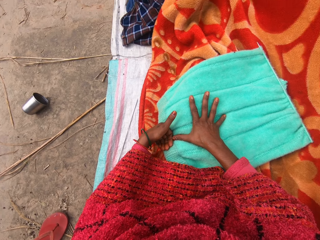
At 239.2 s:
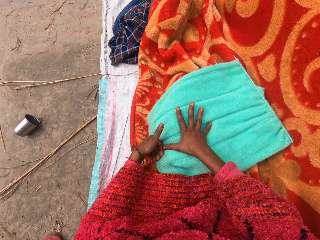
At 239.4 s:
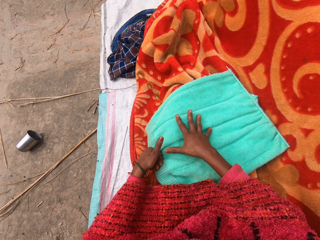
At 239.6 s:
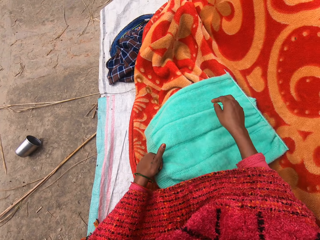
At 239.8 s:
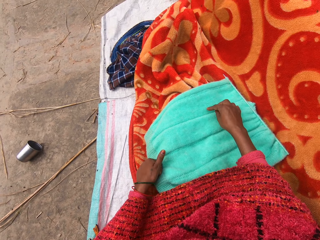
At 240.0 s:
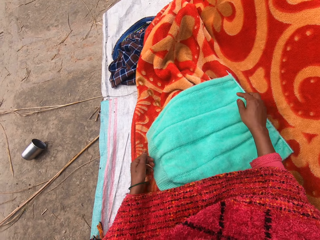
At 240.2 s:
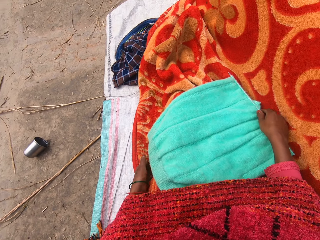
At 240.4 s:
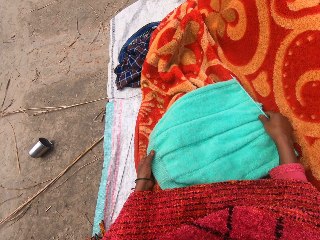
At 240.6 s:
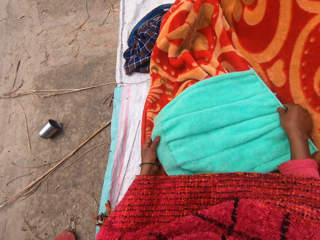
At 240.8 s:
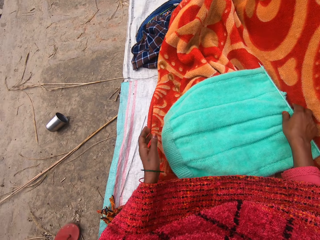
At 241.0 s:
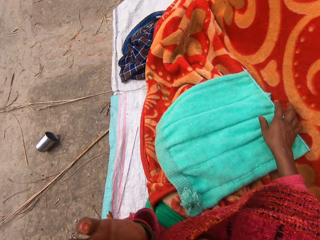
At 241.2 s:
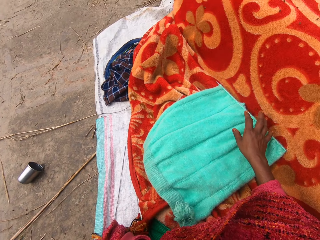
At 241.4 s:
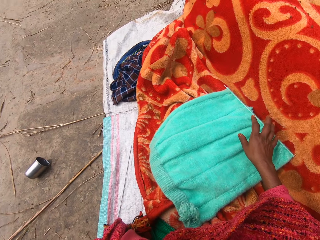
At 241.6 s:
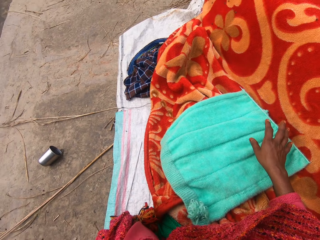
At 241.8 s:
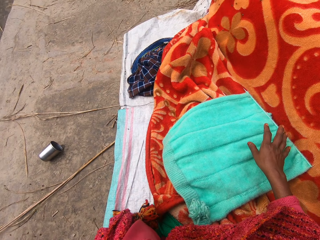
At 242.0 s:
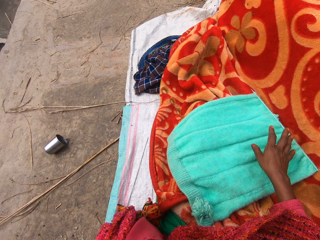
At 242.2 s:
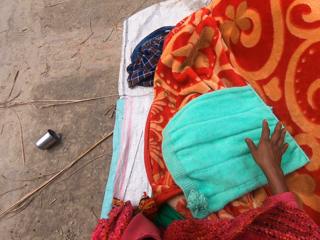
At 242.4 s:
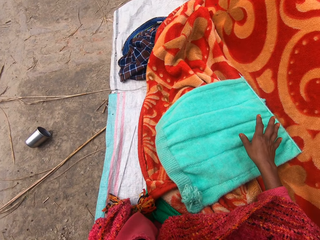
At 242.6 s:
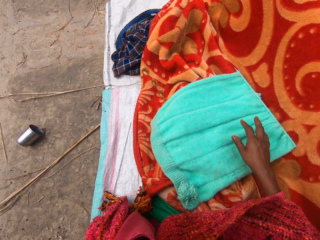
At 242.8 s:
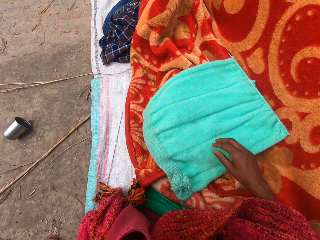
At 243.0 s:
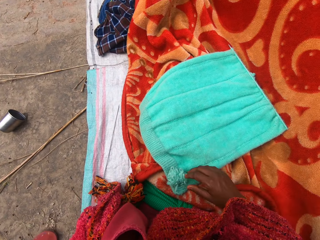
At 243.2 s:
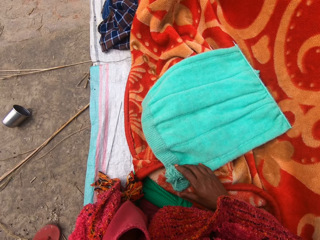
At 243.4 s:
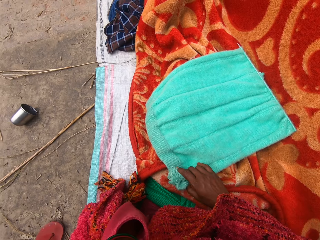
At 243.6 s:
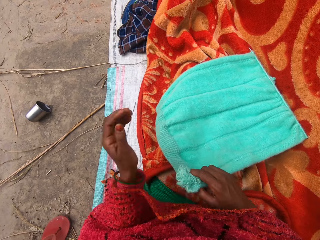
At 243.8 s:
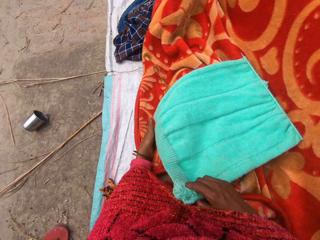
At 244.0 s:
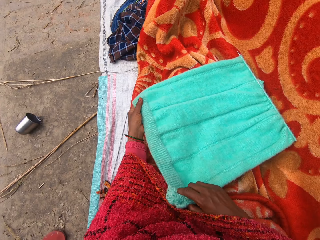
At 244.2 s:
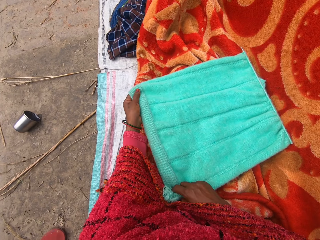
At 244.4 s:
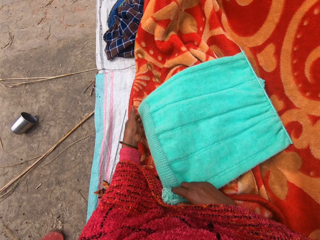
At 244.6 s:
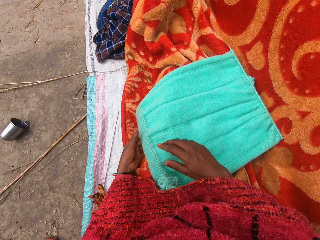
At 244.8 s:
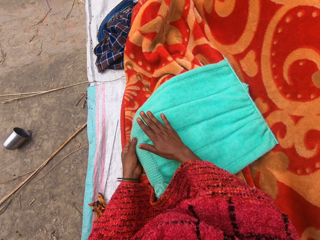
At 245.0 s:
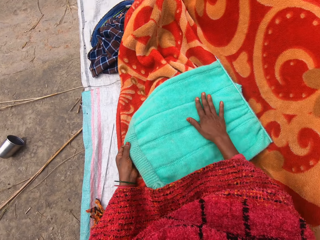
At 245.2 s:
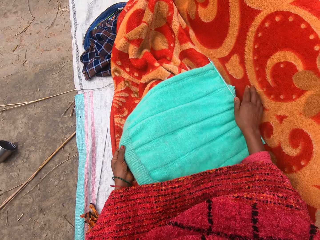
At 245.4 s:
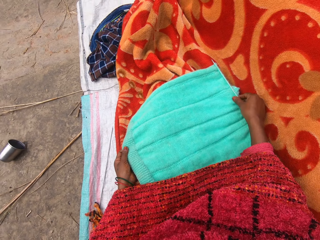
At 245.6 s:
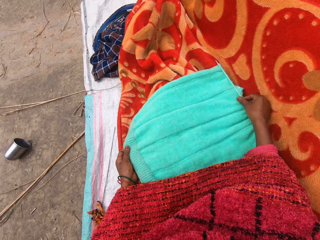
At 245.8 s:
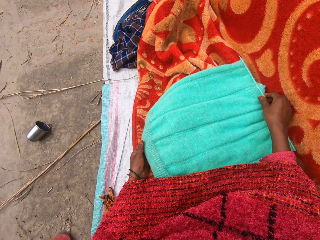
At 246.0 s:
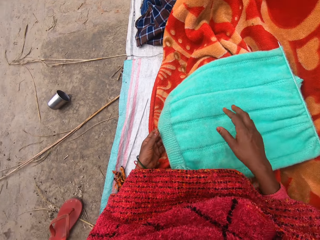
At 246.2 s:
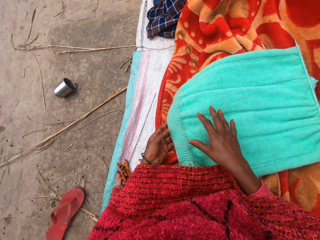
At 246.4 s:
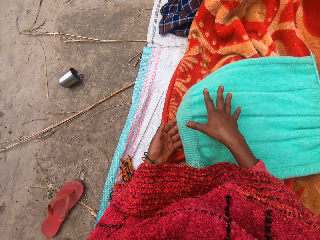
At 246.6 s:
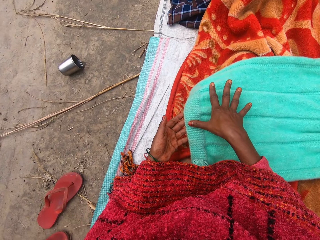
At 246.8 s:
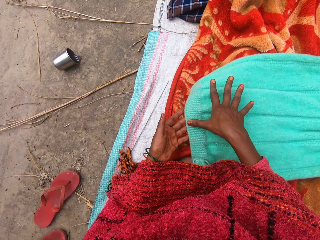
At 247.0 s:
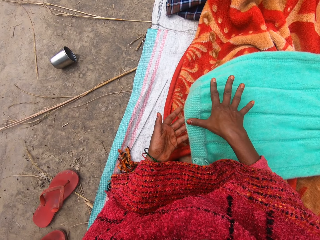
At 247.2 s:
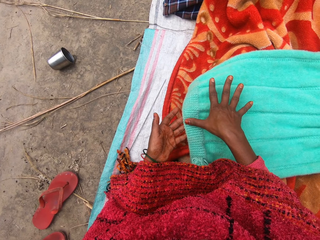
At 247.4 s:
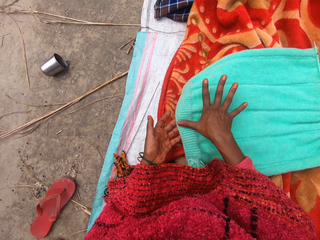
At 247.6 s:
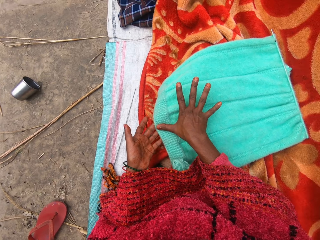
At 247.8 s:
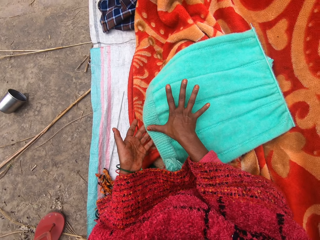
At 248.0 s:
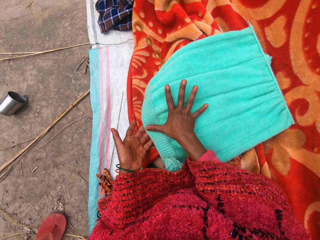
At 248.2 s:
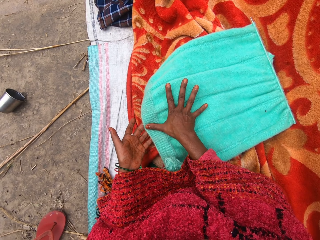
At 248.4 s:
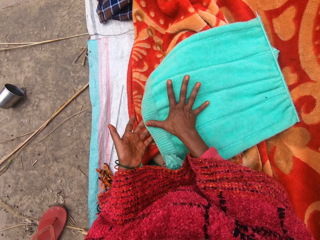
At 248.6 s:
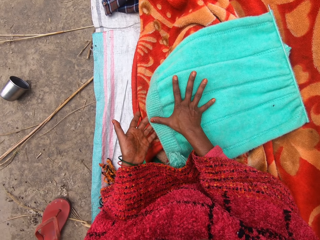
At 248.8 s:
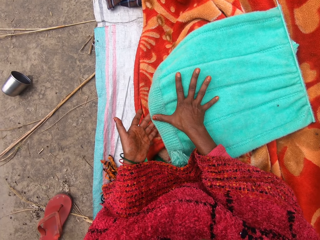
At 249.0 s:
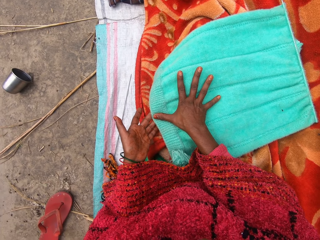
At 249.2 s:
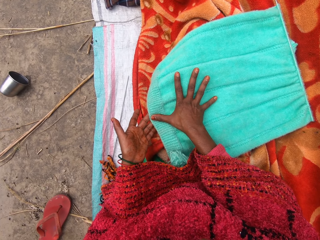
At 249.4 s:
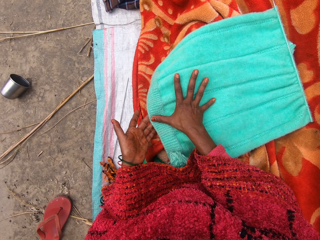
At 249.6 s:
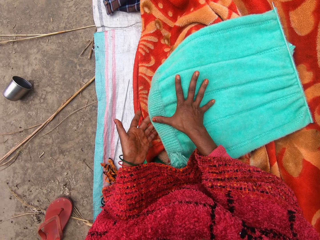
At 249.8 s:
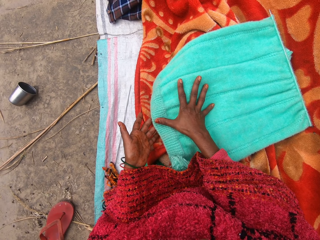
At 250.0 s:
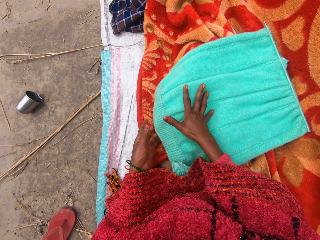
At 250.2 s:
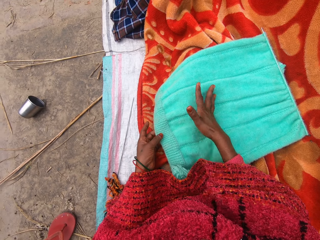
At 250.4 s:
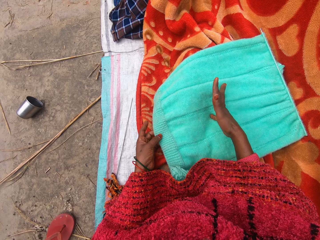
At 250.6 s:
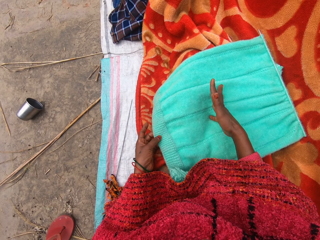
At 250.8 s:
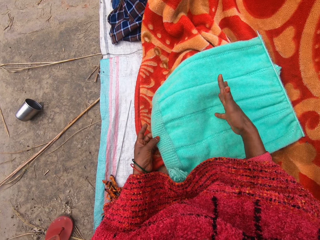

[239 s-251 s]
The camera wearer moves her right hand forward. She holds the knitted yarn or towel with both her hands. She moves the knitted yarn towards her. She stretches the towel with both hands. She moves her left hand towards her face. She stares at the knitted yarn. She moves her right hand forward. She lifts up a part of the knitted yarn. She lowers her left hand. She lifts up a part of the knitted yarn. She lowers the knitted yarn. She moves her right hand forward. She moves her hand along the surface of the knitted yarn. She holds the knitted yarn with her hands. She moves her right hand forward. She measures the knitted yarn with her hand.

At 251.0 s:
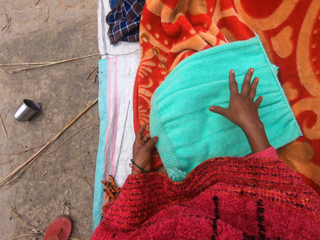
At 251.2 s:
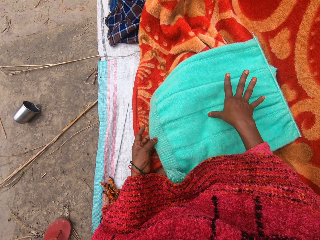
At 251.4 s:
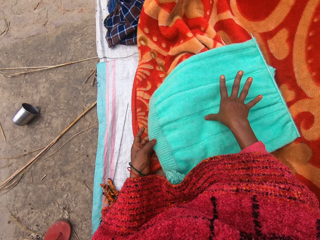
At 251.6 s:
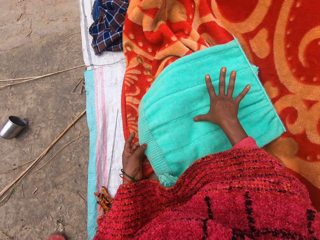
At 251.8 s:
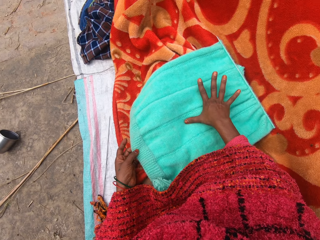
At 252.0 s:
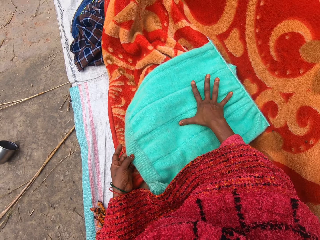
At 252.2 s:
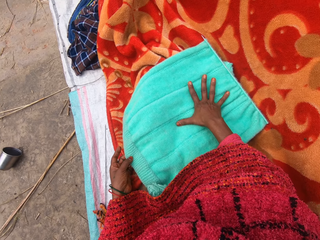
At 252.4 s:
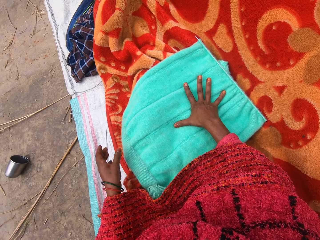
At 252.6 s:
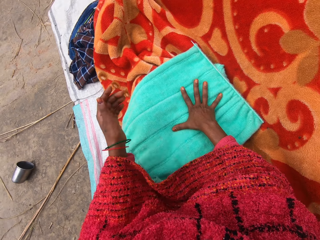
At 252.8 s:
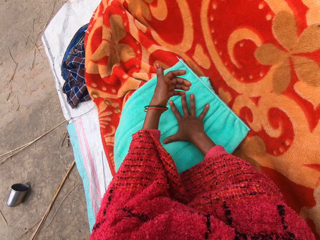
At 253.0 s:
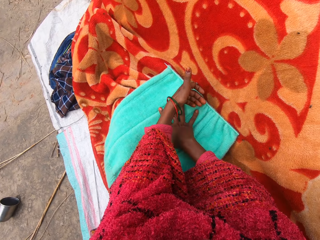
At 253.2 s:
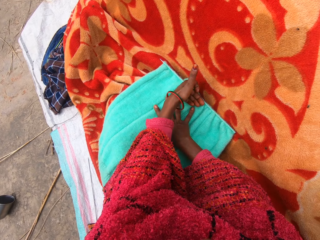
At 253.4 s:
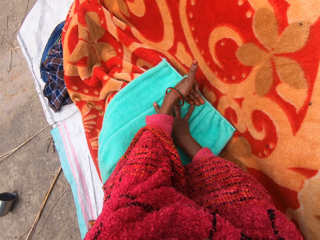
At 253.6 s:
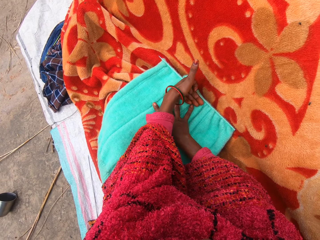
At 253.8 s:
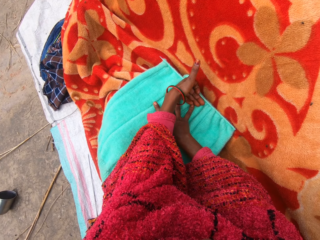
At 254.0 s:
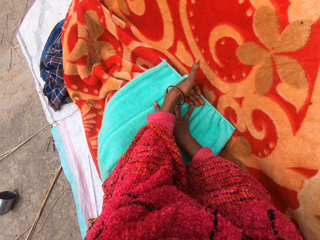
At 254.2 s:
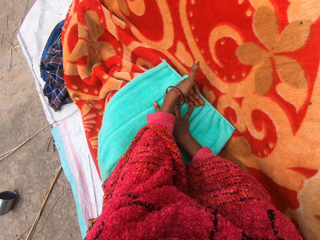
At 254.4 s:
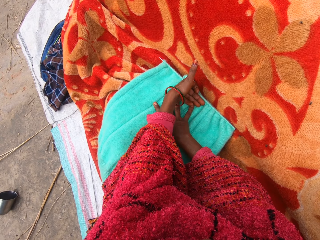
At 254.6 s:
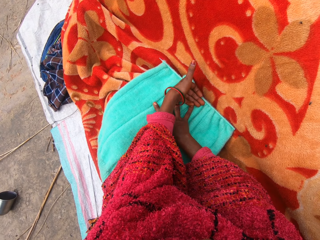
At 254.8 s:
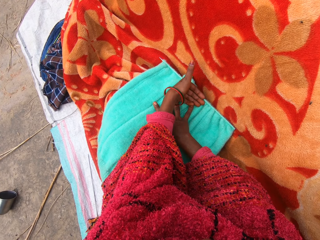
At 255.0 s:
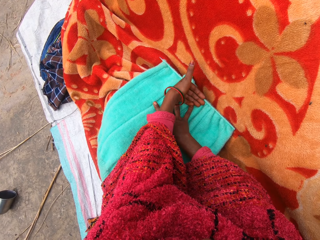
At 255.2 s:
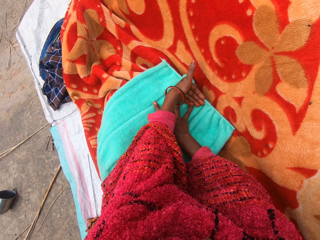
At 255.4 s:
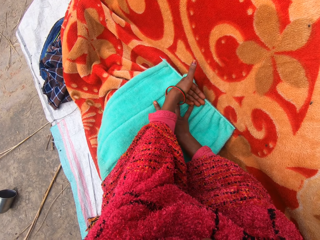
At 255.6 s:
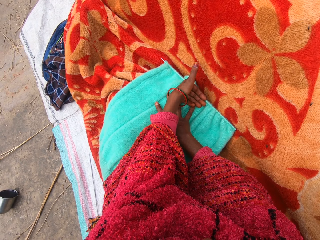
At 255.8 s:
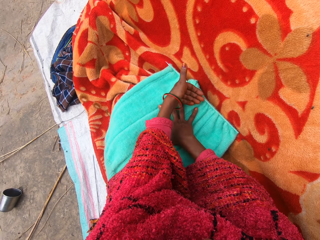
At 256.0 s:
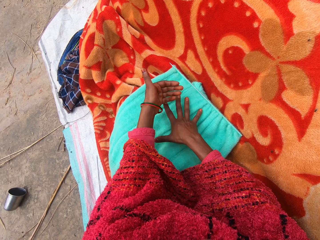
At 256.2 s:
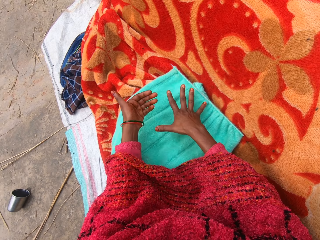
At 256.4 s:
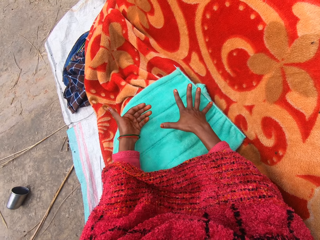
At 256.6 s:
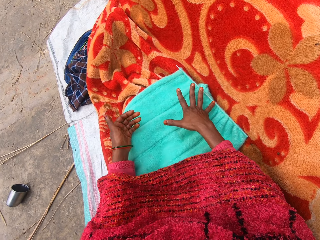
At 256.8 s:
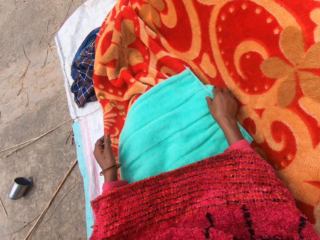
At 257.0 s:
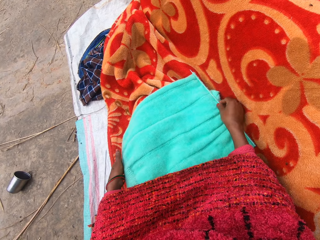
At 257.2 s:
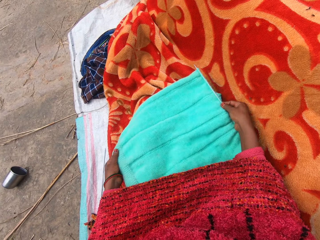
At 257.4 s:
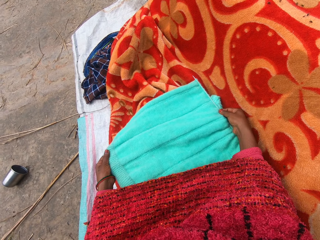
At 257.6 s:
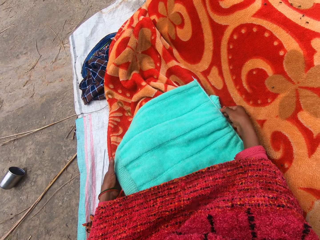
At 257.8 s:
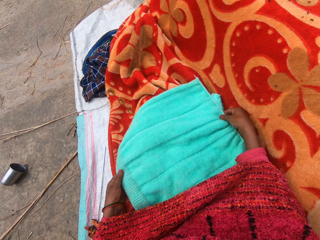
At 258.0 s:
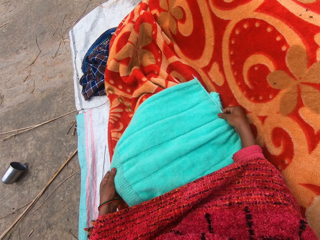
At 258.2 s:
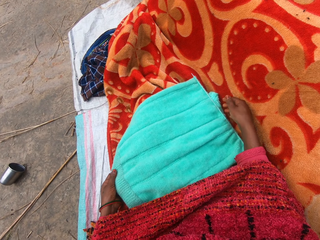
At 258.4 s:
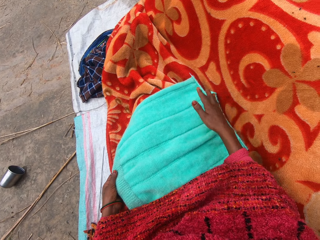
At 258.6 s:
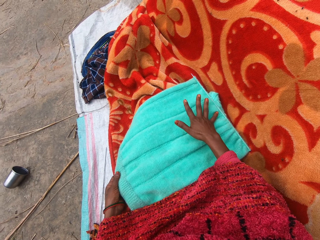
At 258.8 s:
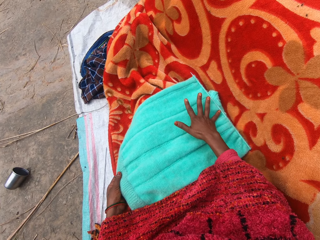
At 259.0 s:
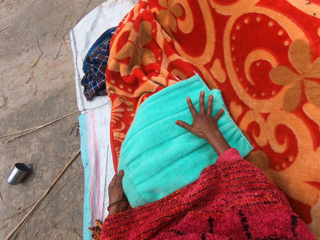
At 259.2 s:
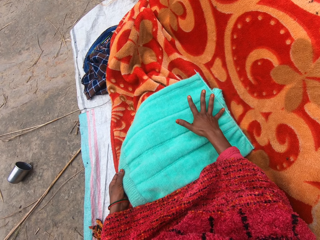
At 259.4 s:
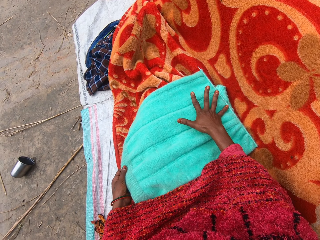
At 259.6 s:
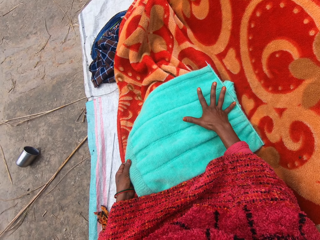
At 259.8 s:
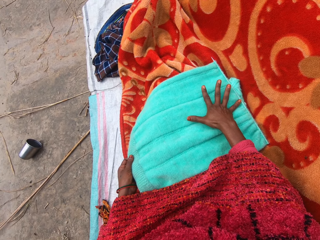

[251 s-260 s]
The camera wearer moves her left hand forward. She places her hand on the knitted yarn. She stares at her hands. She moves her left hand towards her. She holds the knitted yarn with both her hands. She pulls on the knitted yarn with her hands. She measures the knitted yarn with her right hand.
